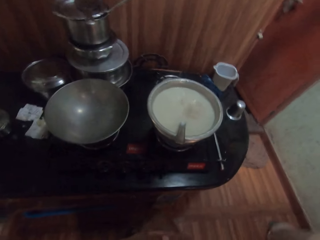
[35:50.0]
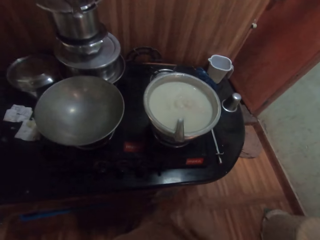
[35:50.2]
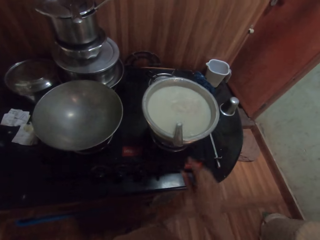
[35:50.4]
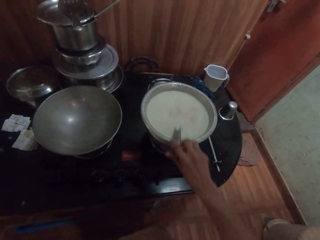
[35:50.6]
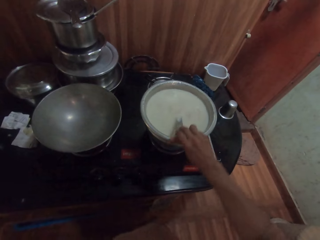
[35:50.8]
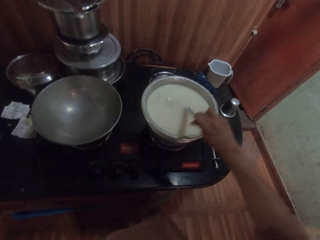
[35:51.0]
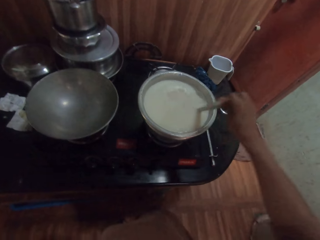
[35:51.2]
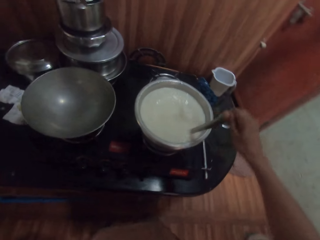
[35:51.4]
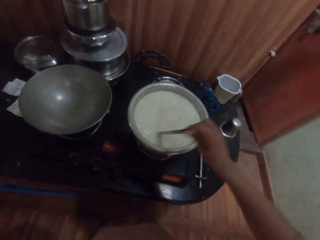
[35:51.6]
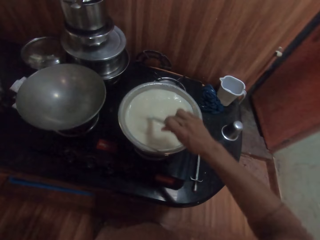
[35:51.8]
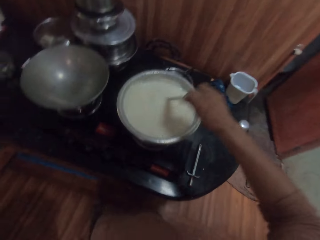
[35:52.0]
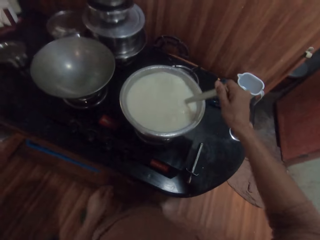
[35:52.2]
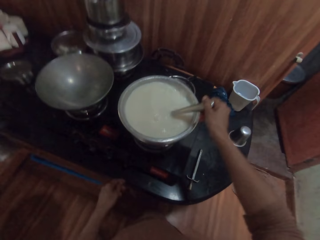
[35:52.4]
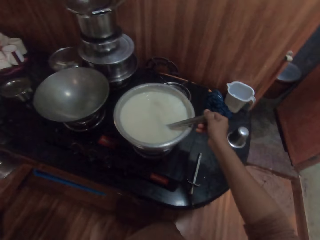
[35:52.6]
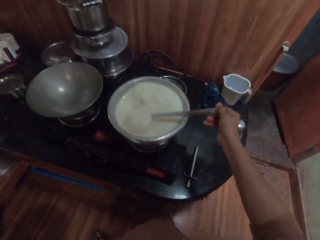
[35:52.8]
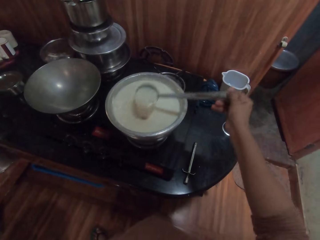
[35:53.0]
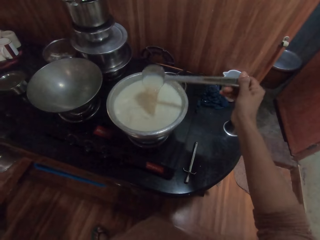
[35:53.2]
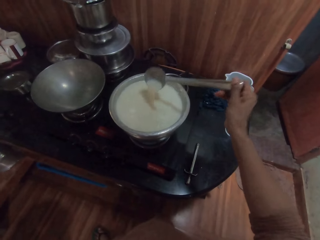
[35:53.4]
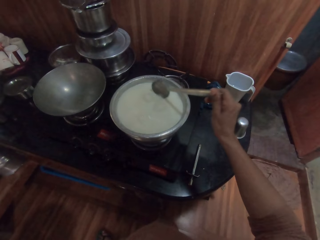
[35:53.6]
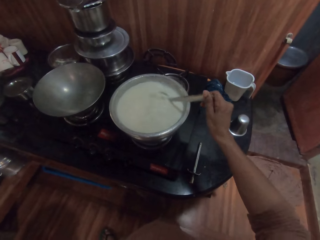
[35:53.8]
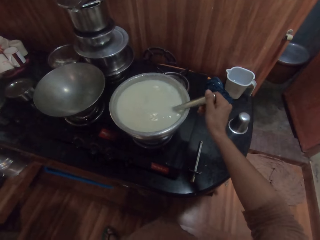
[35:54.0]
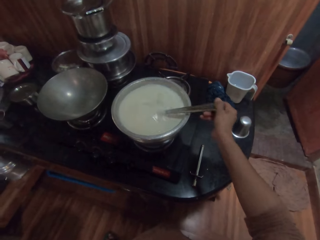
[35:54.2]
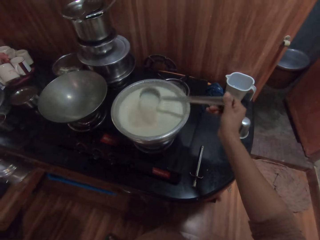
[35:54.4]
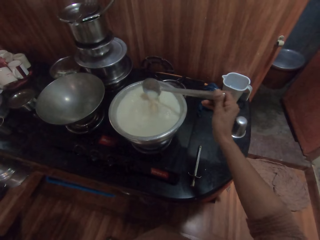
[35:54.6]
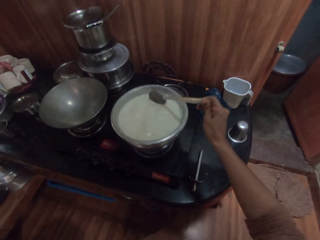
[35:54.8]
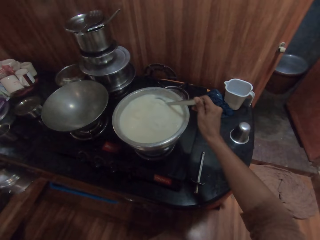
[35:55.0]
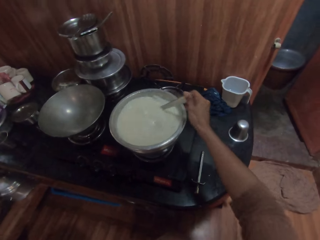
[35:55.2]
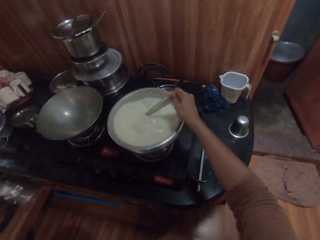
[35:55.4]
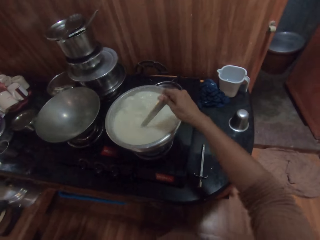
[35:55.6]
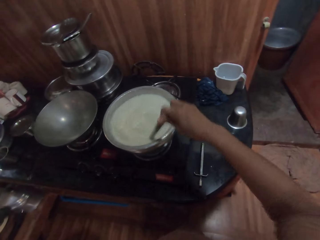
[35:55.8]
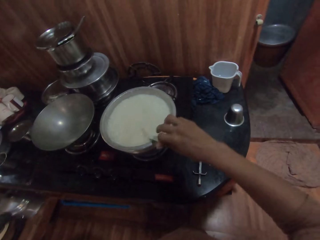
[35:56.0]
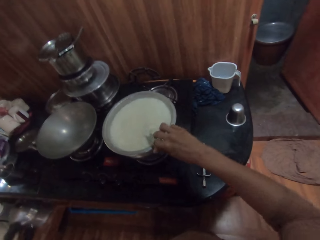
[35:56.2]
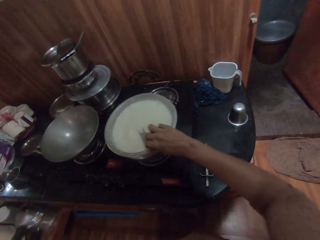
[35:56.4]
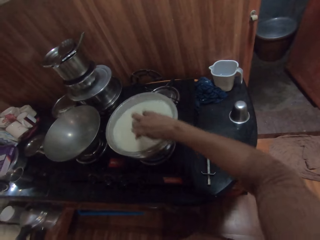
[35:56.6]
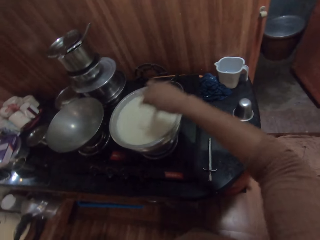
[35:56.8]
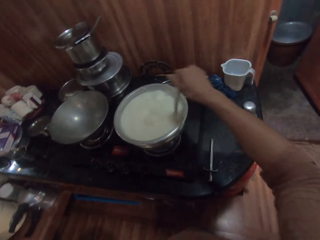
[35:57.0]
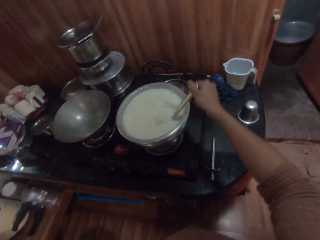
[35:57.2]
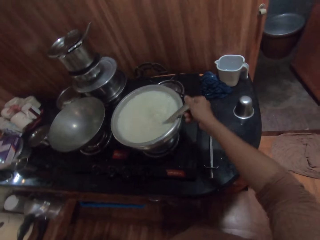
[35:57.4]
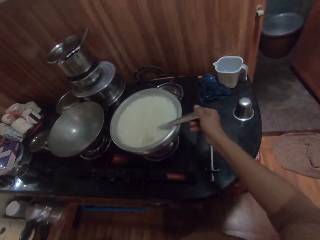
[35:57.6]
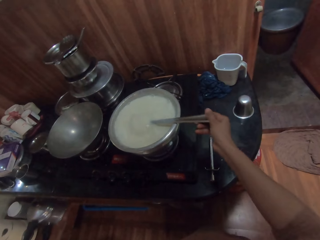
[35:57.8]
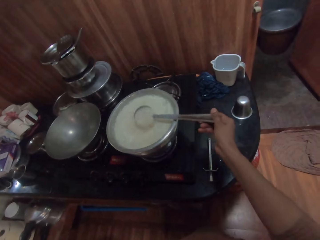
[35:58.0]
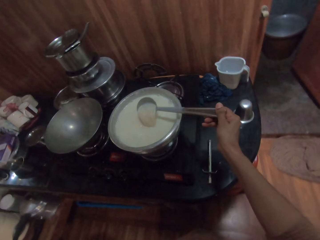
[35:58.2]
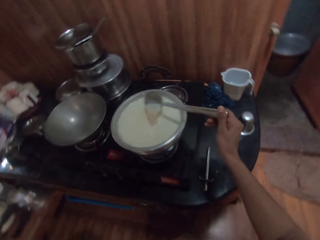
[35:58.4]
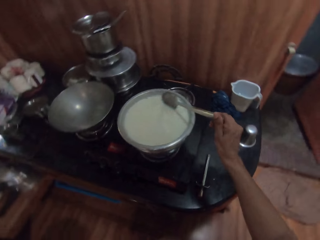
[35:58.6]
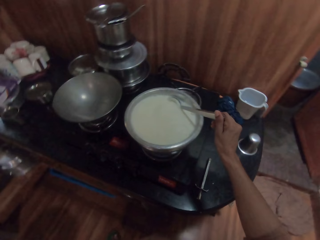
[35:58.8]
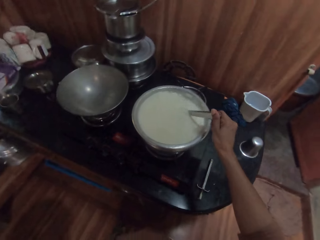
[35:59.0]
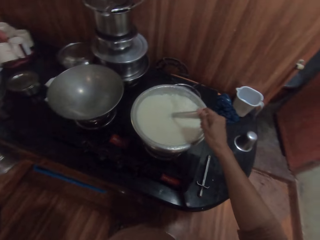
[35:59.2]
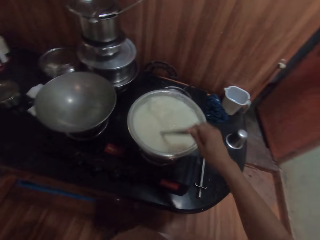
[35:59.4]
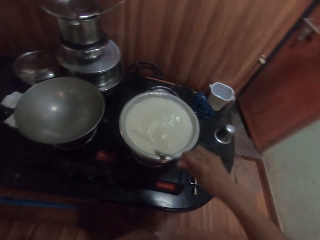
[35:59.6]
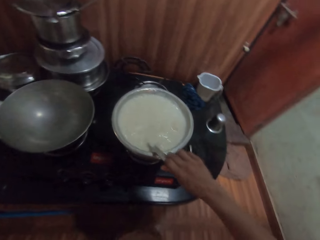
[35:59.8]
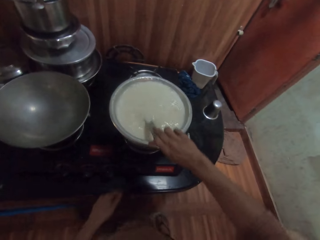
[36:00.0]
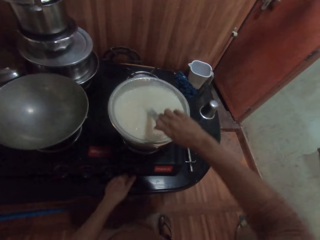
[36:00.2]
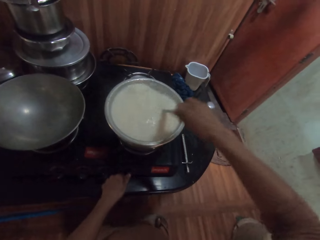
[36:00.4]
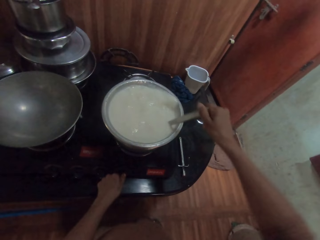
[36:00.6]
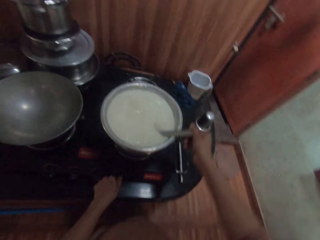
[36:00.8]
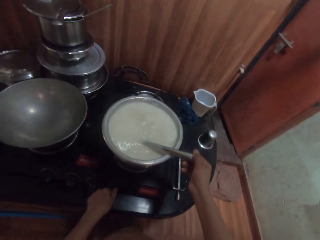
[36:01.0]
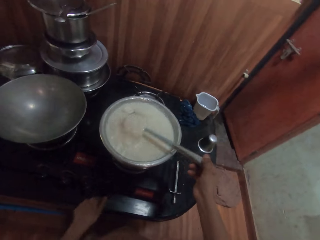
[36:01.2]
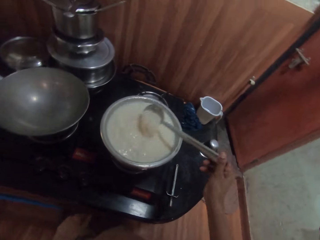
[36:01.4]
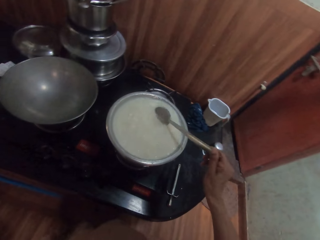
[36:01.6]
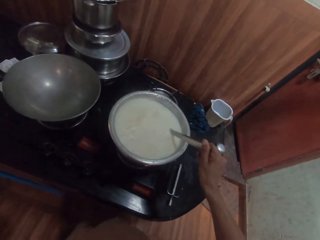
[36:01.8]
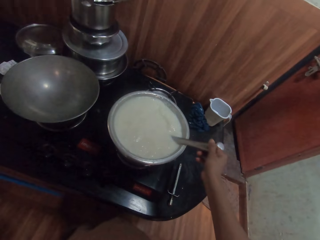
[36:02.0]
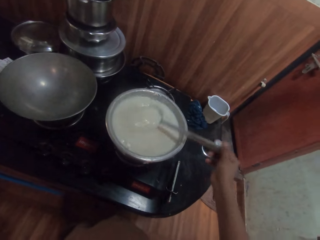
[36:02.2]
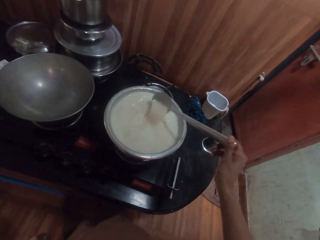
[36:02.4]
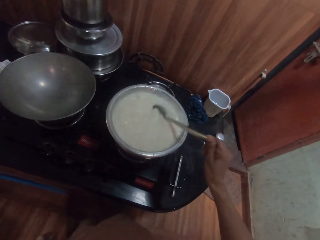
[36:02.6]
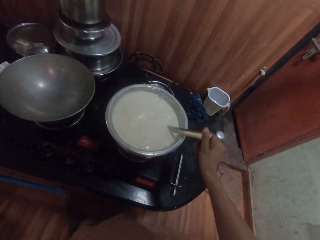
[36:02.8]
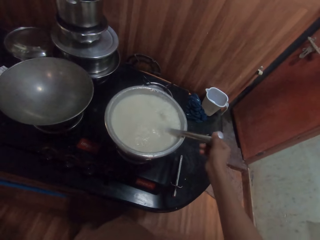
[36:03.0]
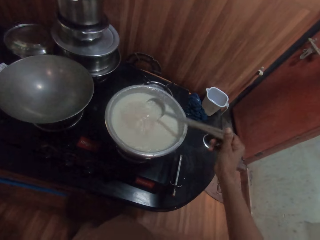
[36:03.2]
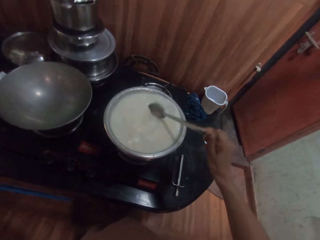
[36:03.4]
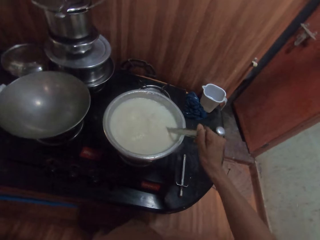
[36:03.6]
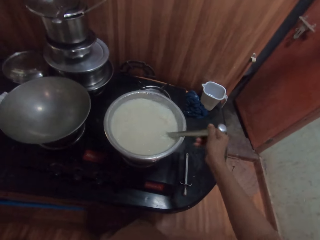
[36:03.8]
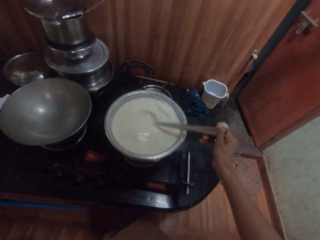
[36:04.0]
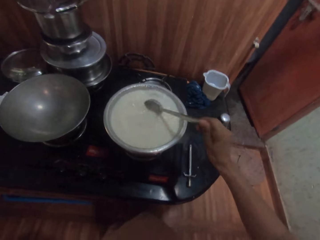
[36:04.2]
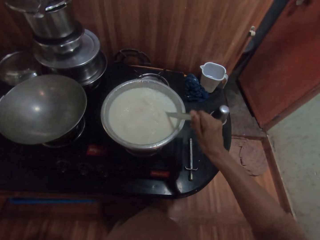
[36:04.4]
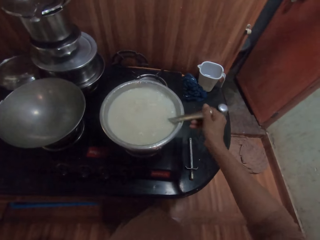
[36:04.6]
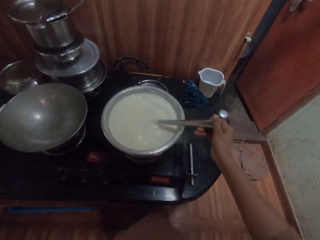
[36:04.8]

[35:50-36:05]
The camera wearer holds the spoon with her right hand. She stirs the boiling tea from a pot with the spoon in her right hand. She switches off the gas cooker with her left hand.

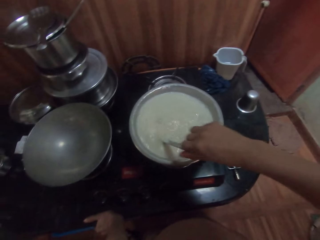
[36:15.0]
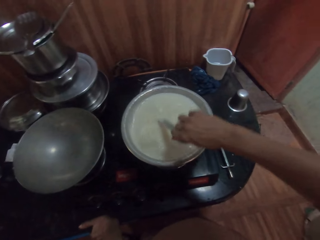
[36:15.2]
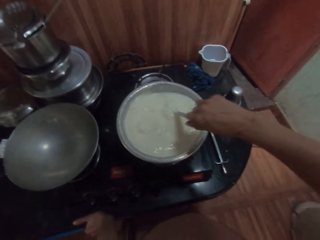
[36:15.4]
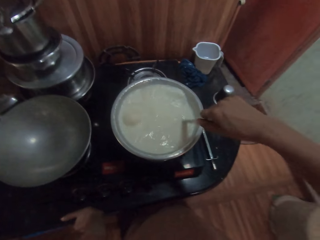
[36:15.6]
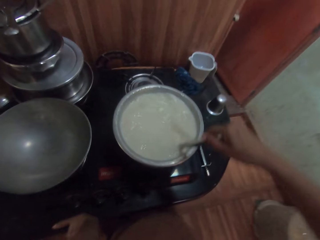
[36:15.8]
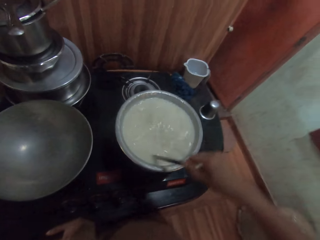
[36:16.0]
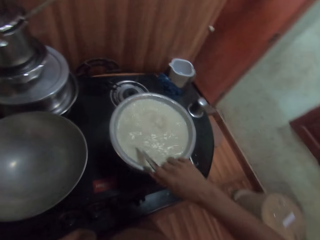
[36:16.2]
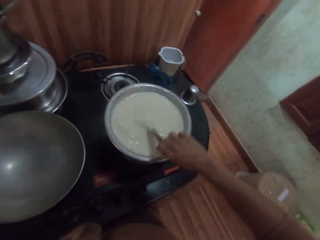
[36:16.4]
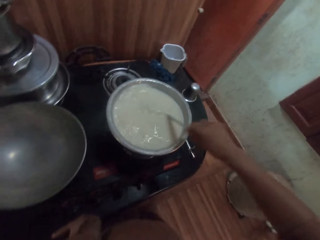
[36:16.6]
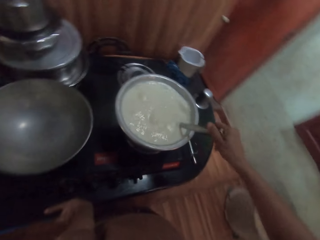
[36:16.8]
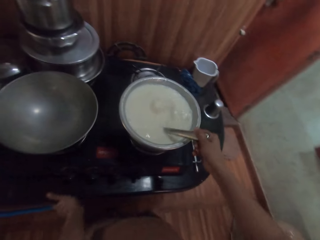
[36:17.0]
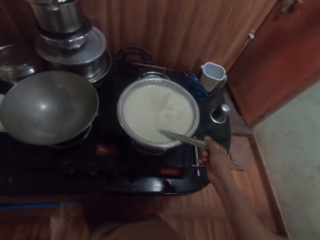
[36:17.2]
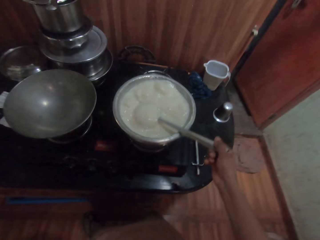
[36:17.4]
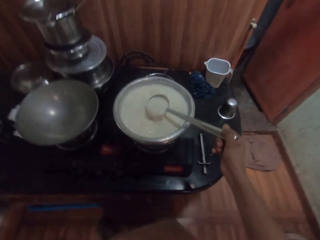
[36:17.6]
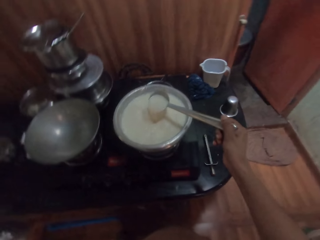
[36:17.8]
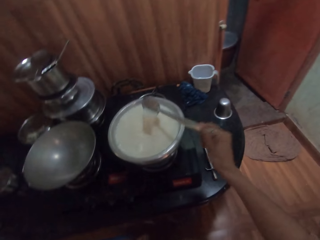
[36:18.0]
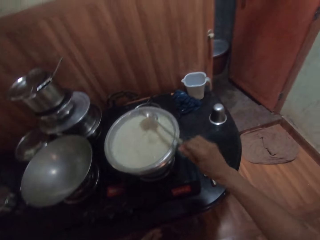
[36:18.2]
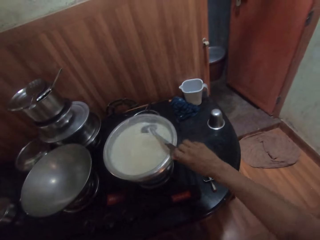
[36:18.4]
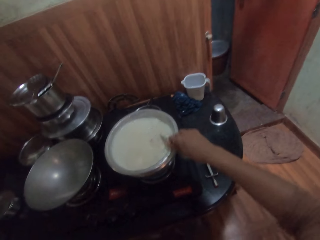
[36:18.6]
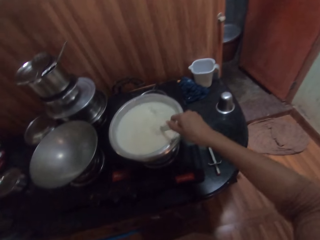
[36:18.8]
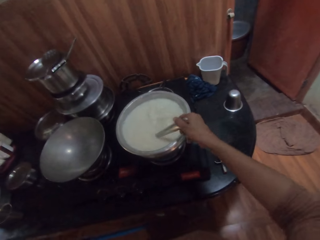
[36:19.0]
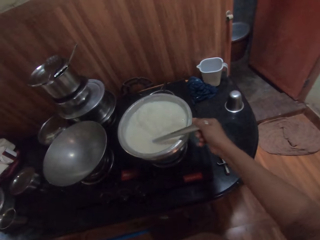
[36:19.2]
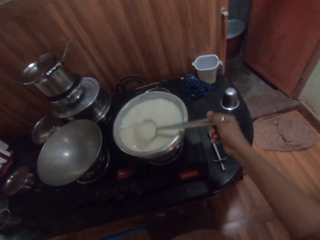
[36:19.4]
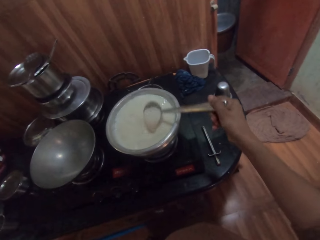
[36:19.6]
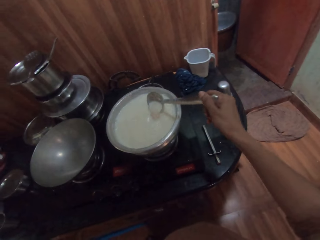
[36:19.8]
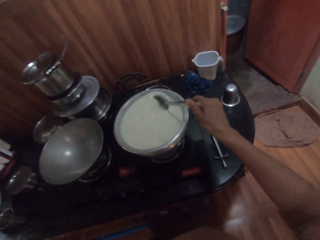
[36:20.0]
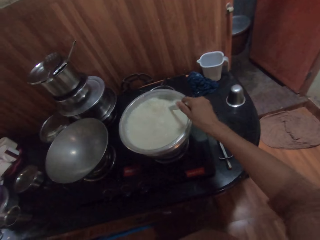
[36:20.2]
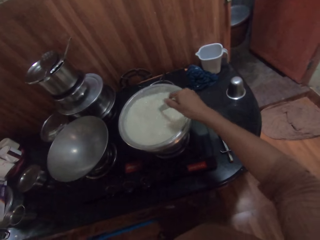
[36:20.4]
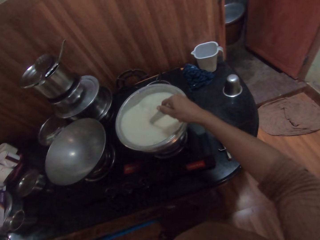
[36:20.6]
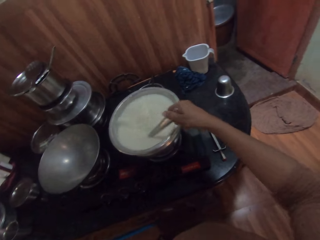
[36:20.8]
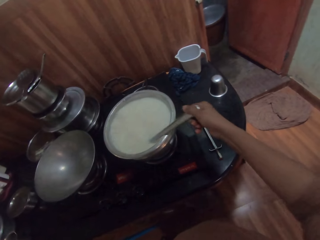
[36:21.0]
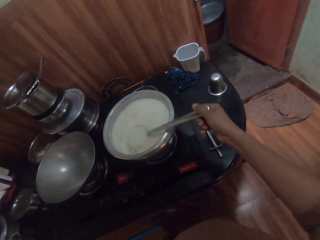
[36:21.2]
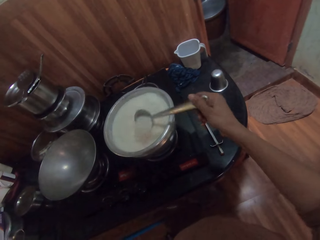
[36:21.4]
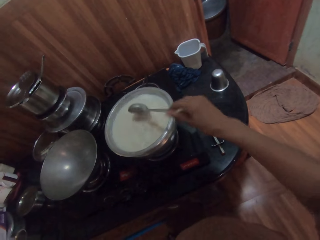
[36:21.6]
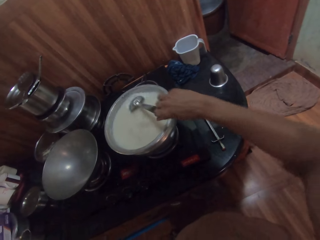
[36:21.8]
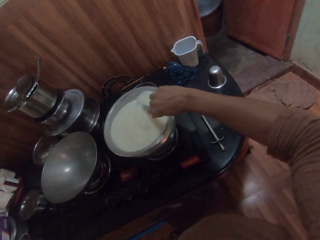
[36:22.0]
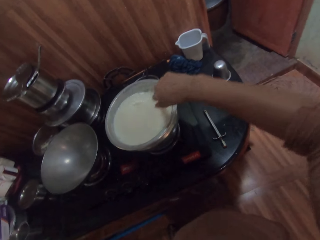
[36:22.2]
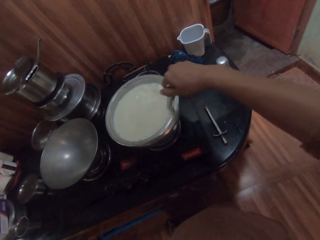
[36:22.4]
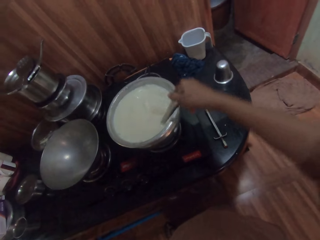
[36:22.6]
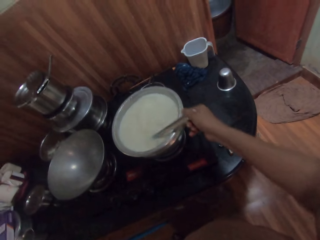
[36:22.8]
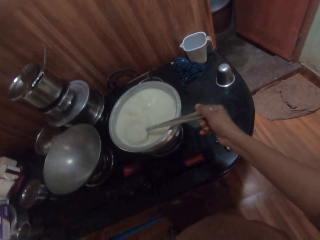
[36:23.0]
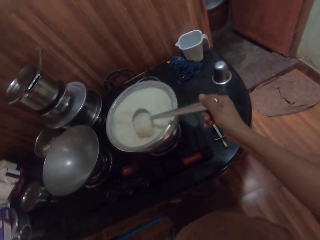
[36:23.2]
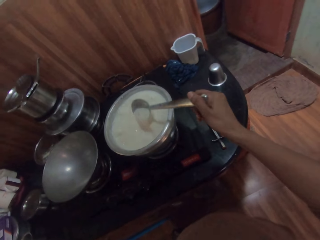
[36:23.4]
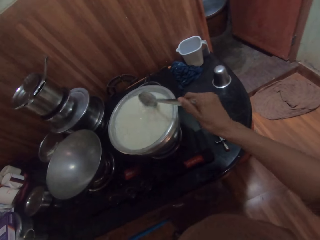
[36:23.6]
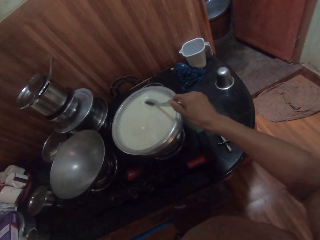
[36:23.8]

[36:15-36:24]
The camera wearer removes the hand from the cooking area. They hold the spoon. They mix the food with the spoon.
